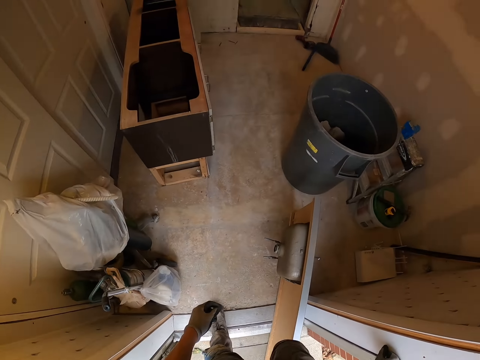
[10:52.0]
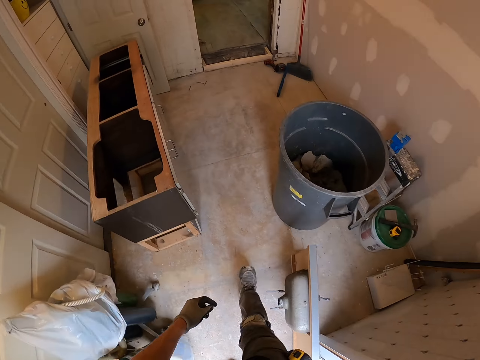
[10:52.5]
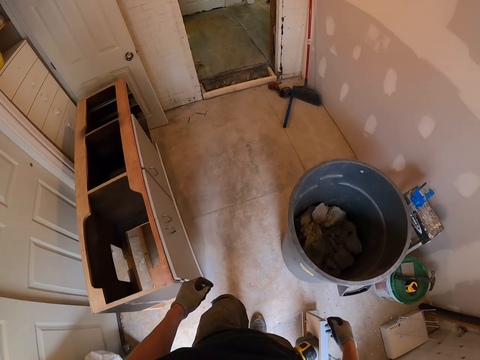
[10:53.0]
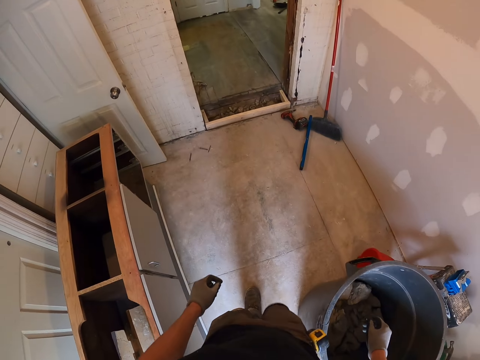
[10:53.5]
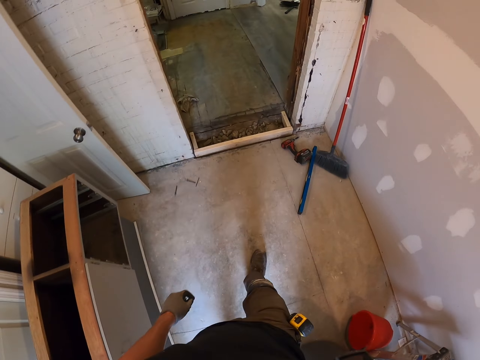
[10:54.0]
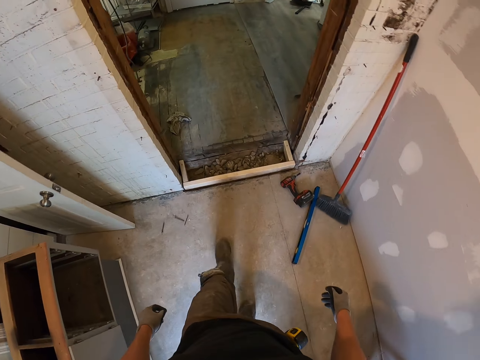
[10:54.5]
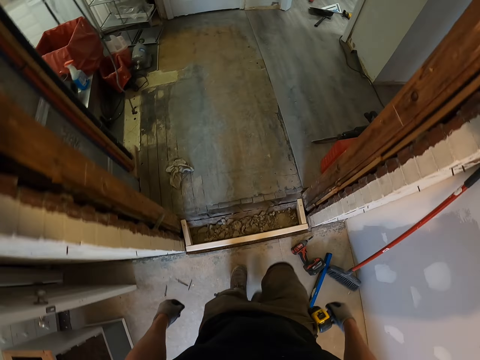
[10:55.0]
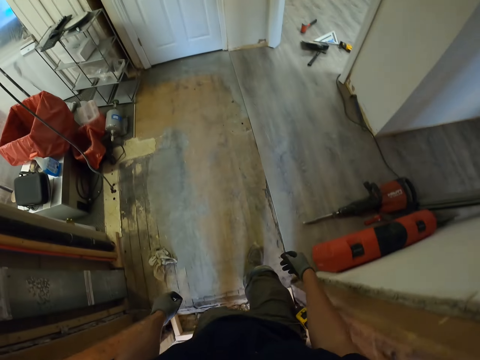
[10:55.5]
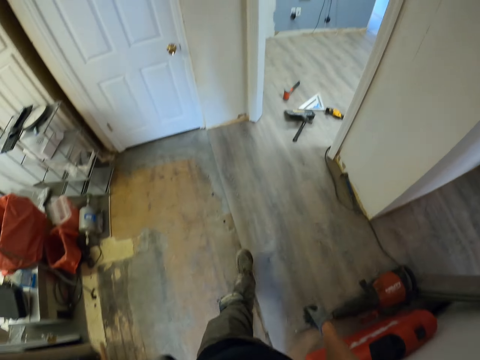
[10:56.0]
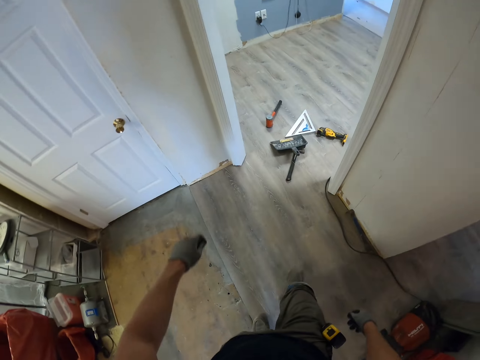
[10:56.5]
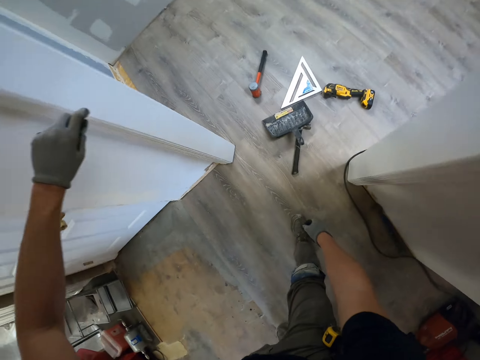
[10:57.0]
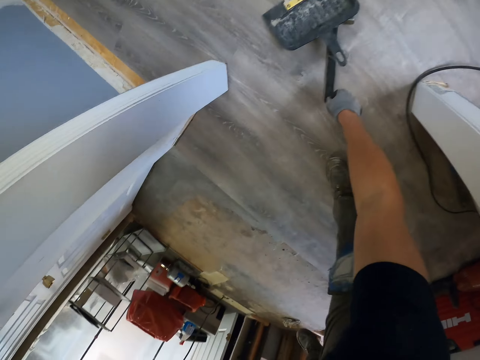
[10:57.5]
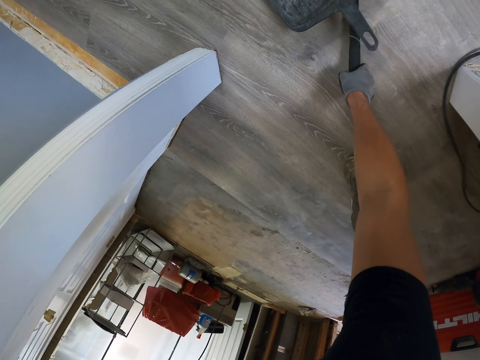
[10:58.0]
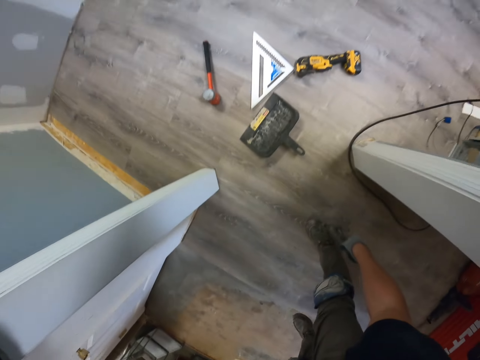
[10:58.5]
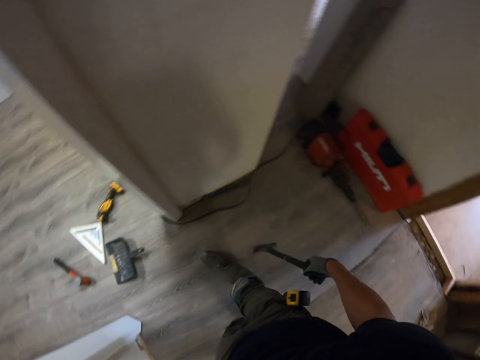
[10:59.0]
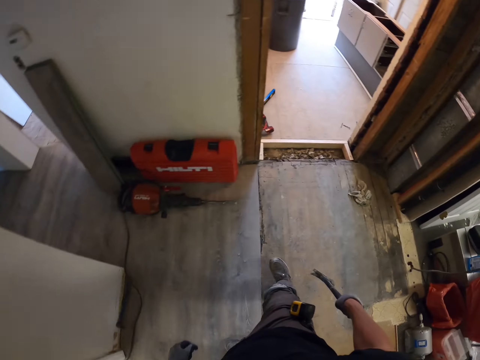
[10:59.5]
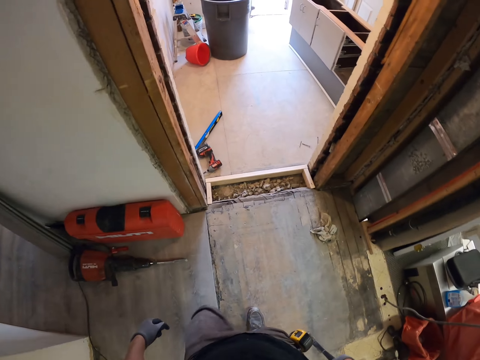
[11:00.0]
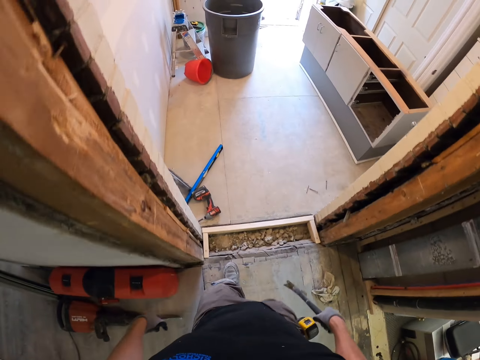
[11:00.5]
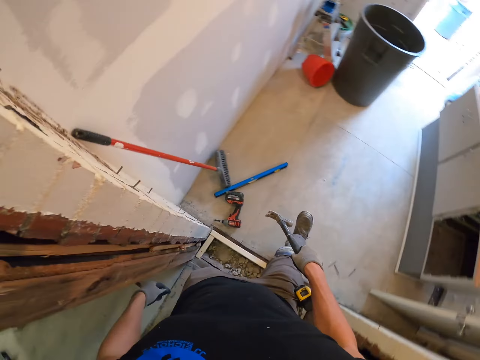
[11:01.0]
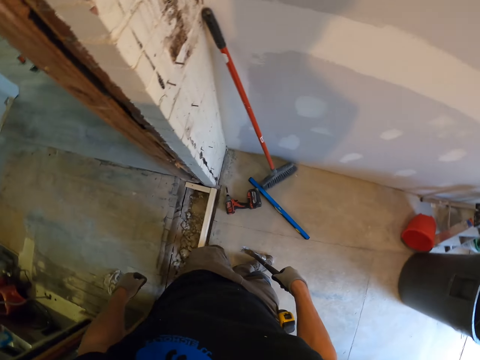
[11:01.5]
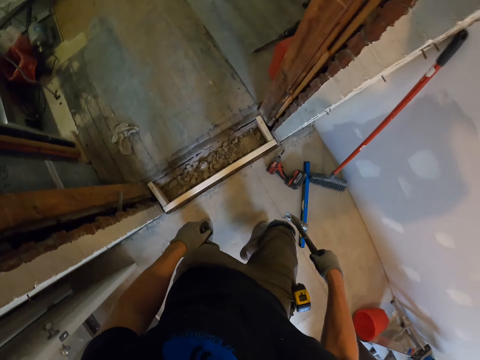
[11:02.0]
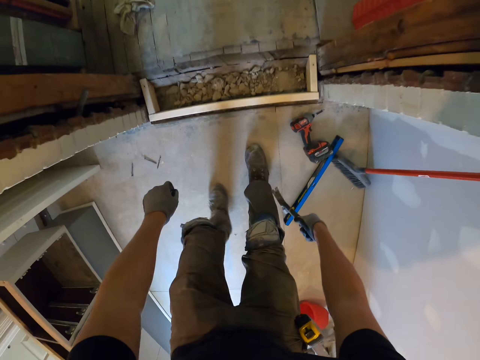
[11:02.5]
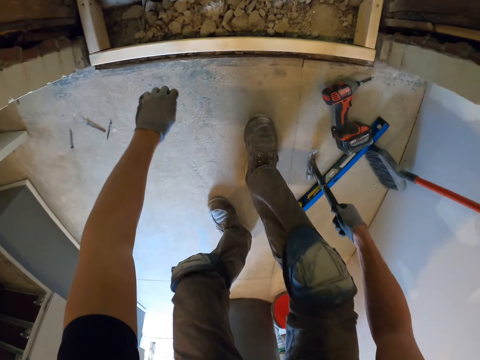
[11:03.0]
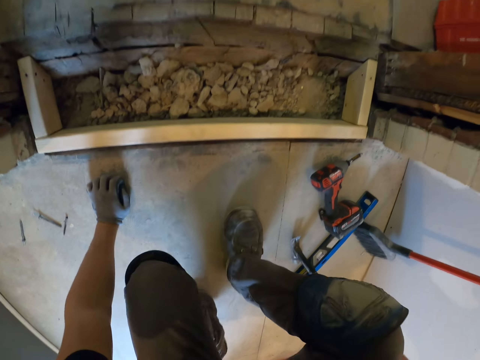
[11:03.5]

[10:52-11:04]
The camera wearer enters the house. They pick up a hammer and walk away.

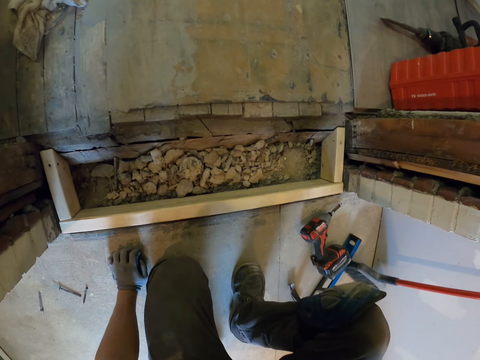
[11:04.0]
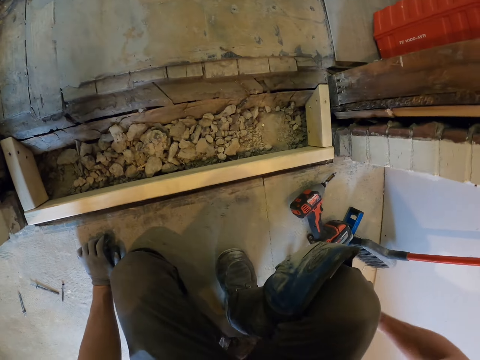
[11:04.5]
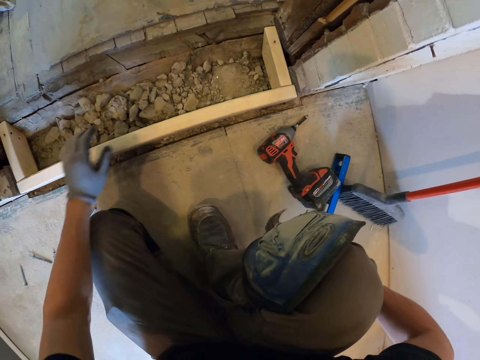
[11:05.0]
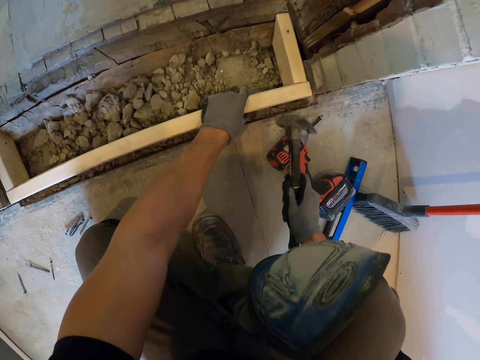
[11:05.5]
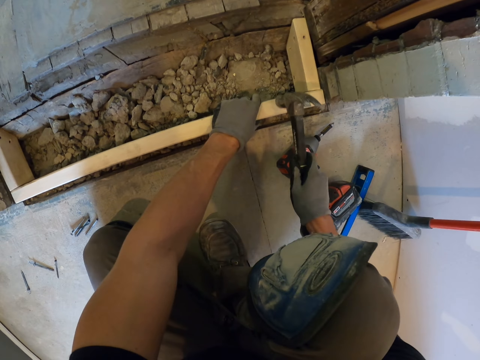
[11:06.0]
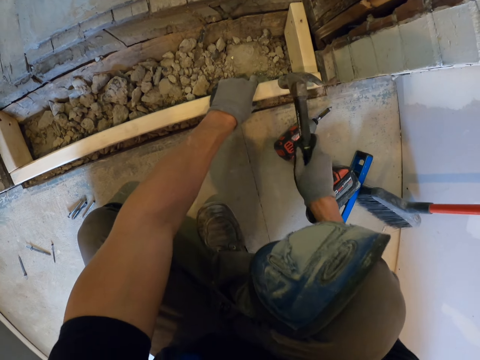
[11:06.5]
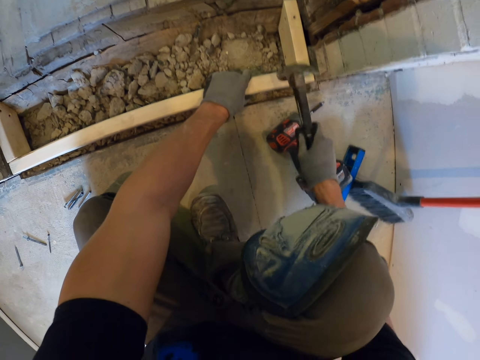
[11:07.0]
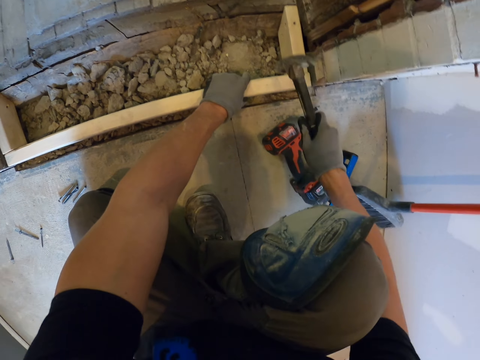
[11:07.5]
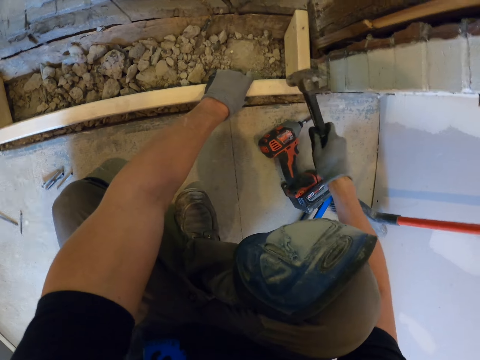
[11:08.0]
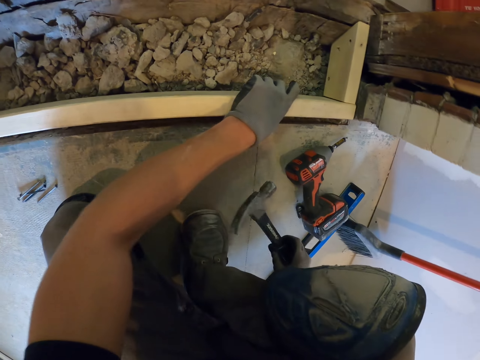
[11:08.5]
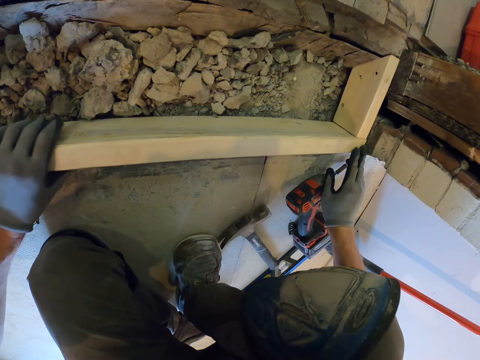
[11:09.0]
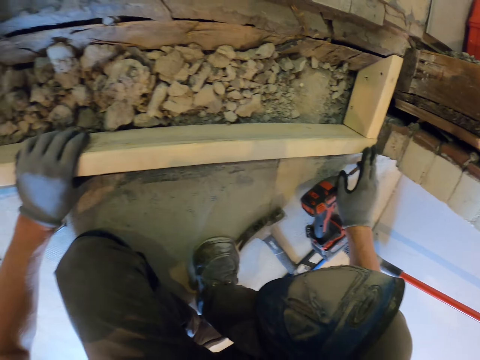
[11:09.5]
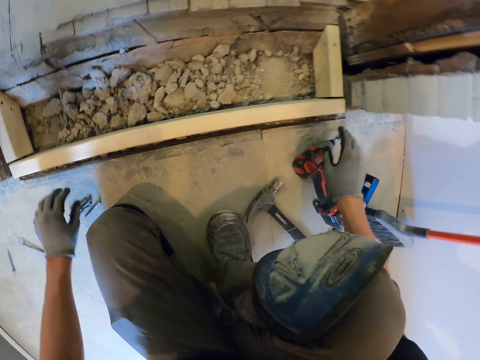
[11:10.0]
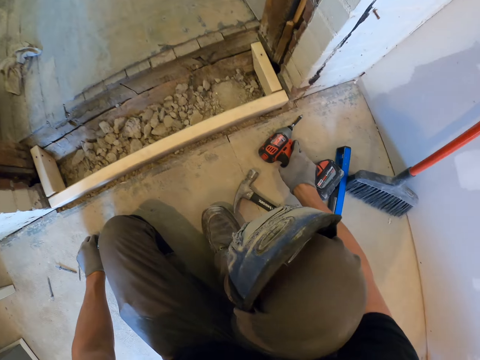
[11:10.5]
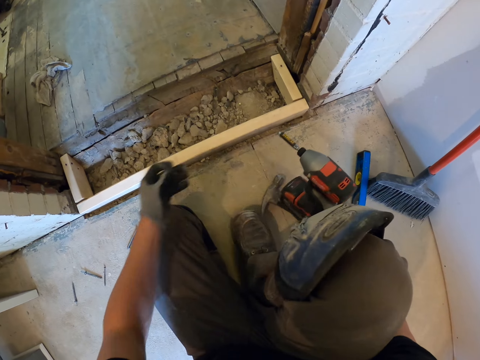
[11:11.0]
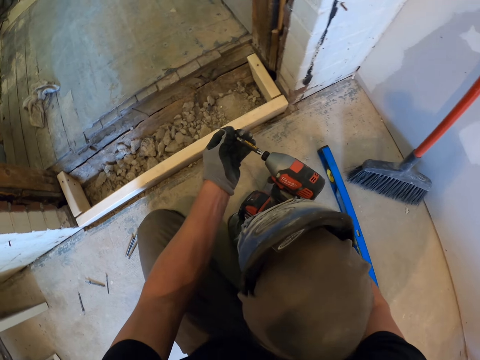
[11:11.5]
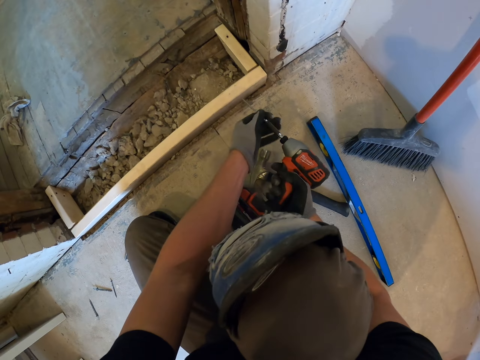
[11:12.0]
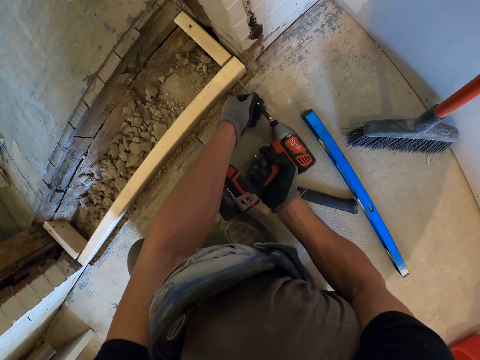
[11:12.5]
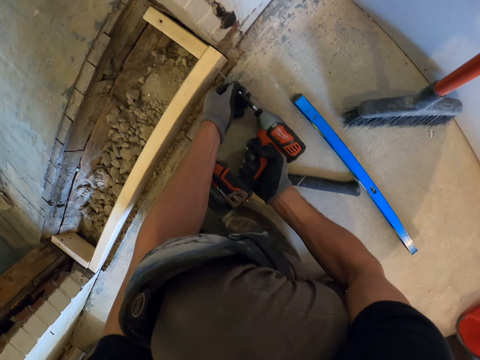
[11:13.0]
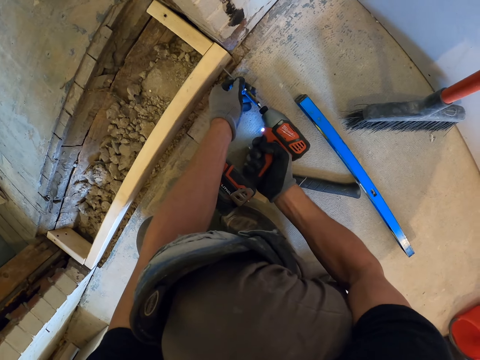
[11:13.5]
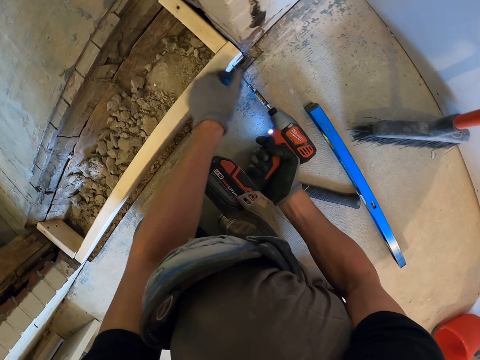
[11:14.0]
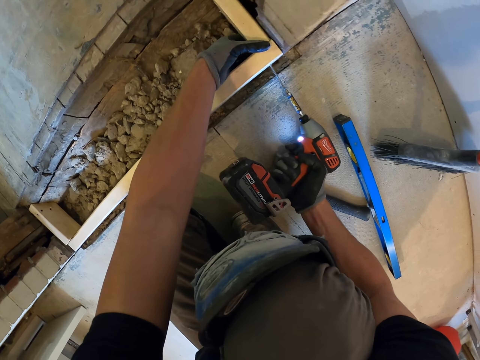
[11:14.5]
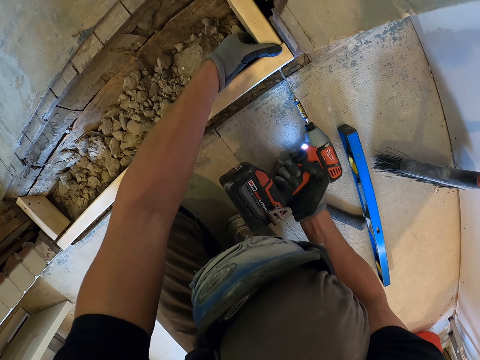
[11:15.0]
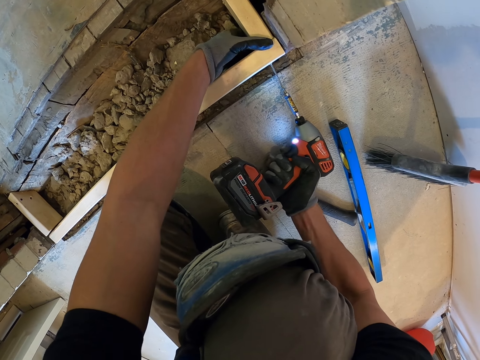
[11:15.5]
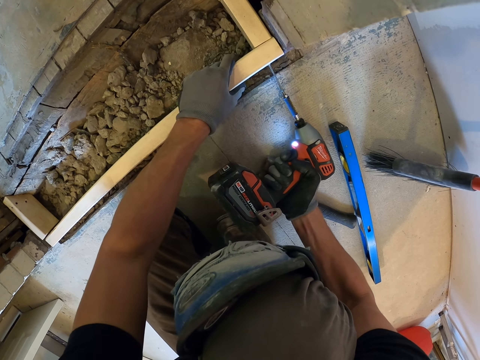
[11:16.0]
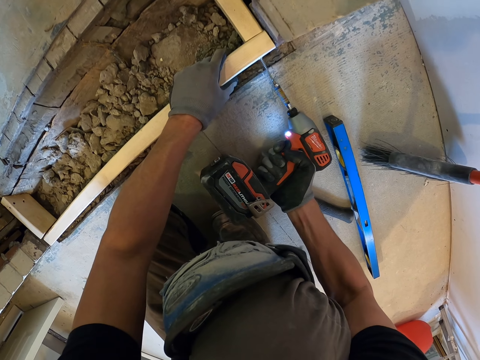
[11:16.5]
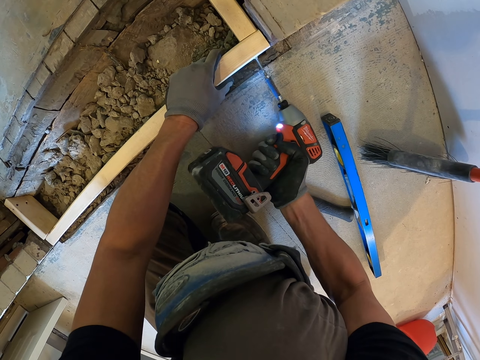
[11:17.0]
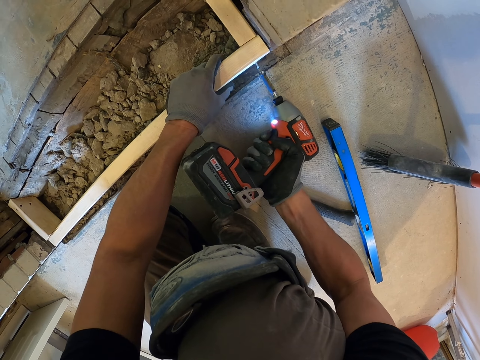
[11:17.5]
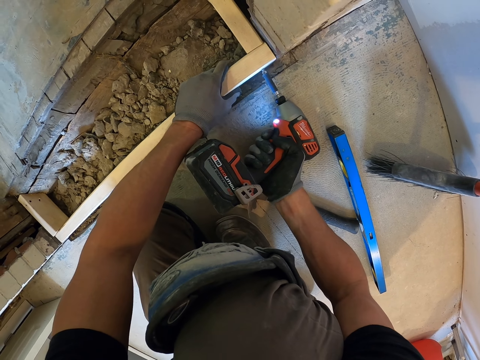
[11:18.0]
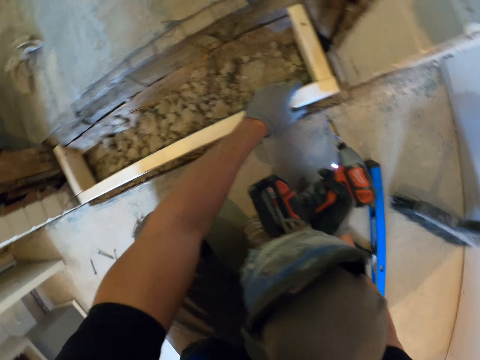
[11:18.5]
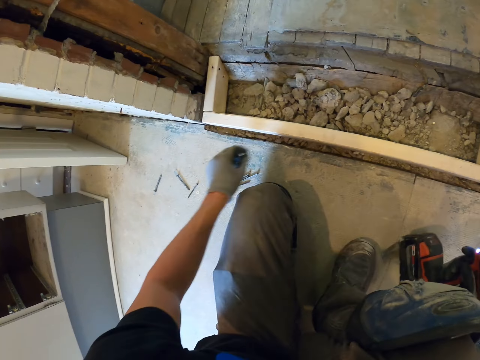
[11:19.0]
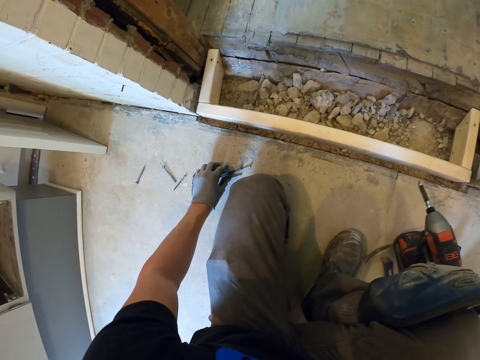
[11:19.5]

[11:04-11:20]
The camera wearer bends down. They hammer the wood and hold on the wood. They put the hammer down. They pick up the hand drill or electric drill, and pick up a screw. They put the screw or screwdriver on the hand drill. They drive the screwdriver in the wood using the hand drill. They hold on the wood and screw in the wood.
